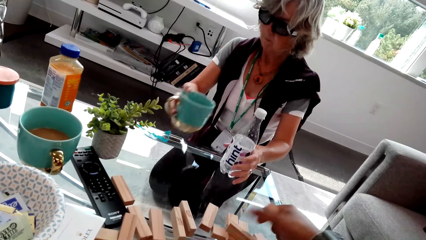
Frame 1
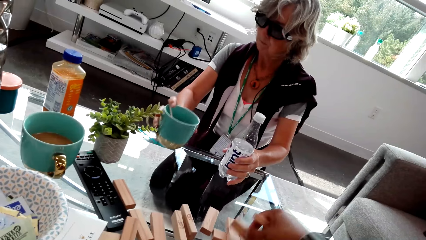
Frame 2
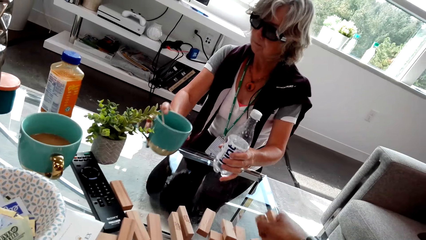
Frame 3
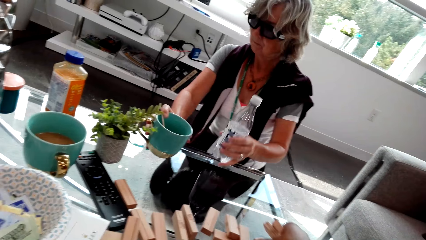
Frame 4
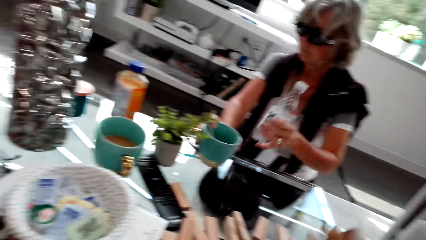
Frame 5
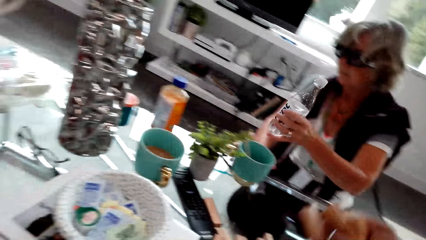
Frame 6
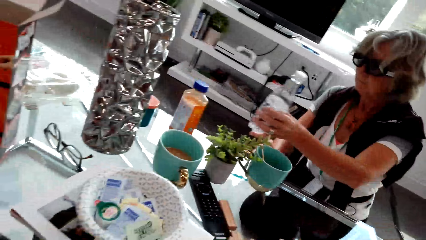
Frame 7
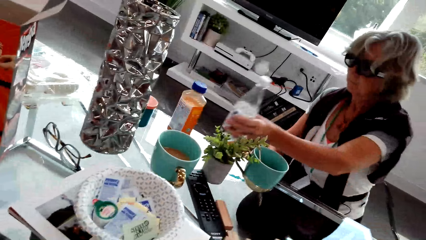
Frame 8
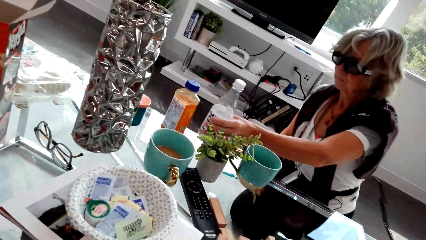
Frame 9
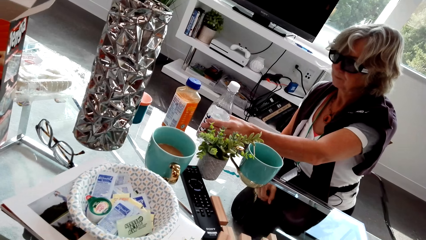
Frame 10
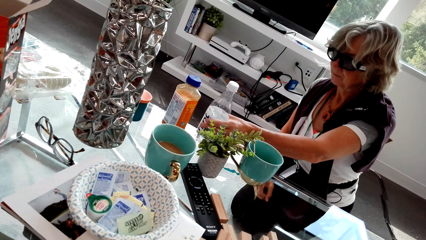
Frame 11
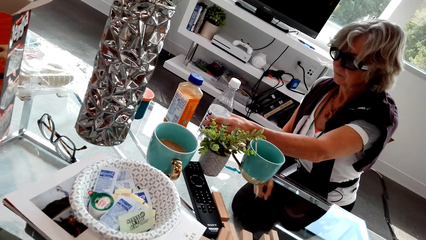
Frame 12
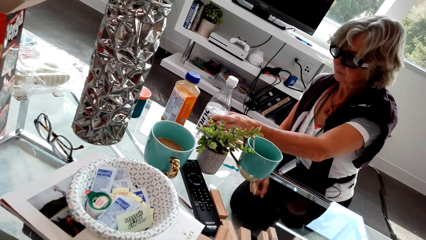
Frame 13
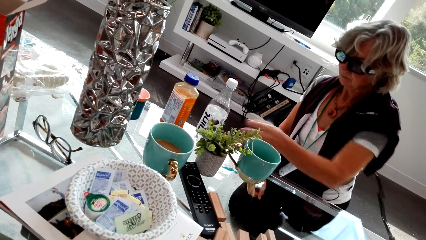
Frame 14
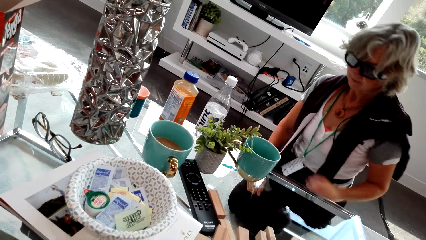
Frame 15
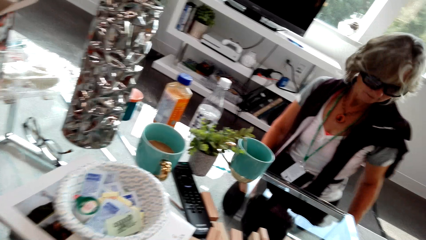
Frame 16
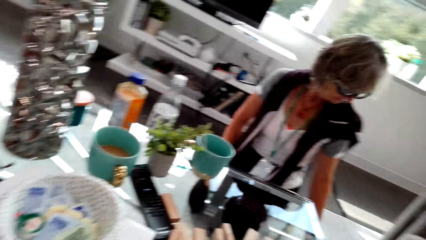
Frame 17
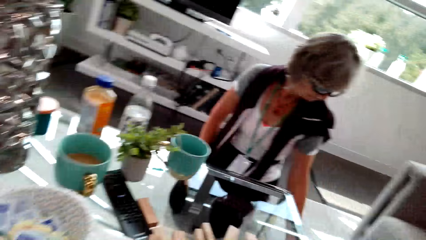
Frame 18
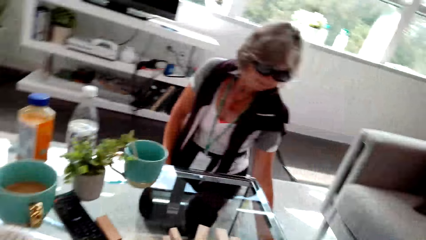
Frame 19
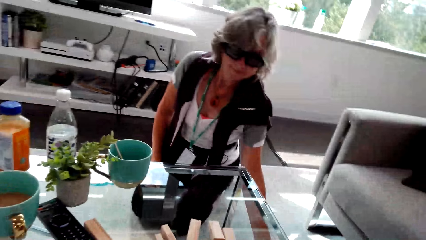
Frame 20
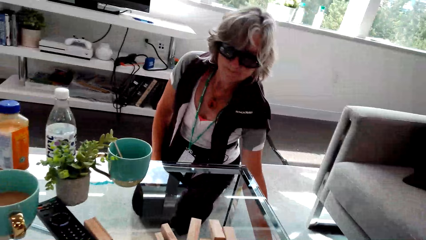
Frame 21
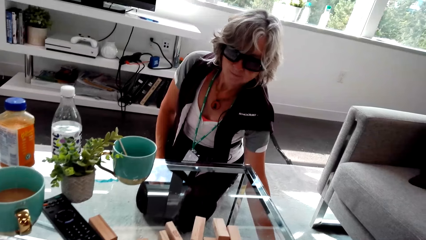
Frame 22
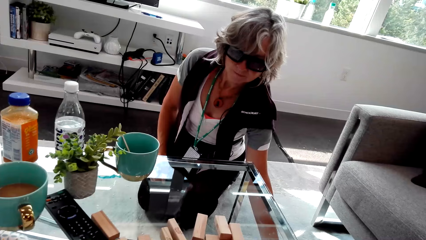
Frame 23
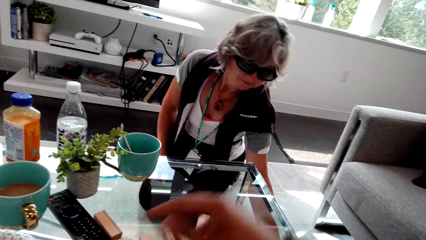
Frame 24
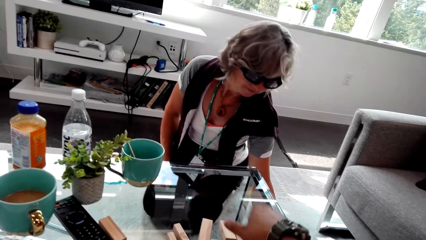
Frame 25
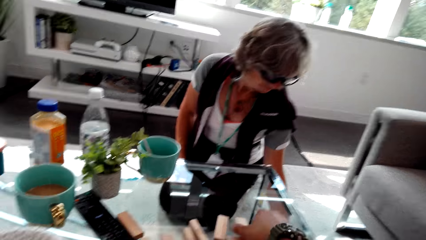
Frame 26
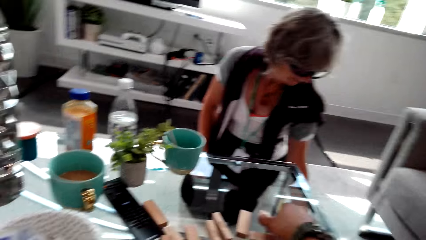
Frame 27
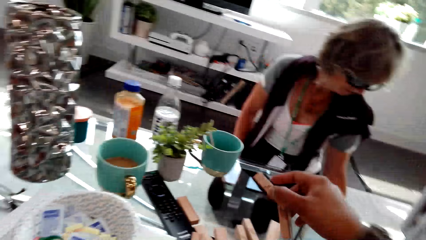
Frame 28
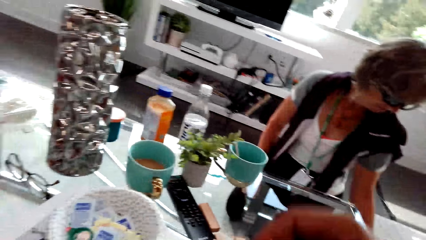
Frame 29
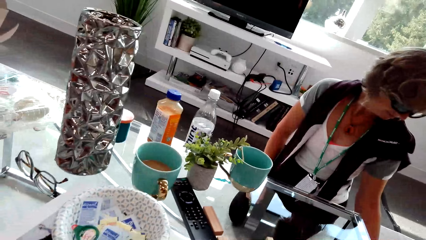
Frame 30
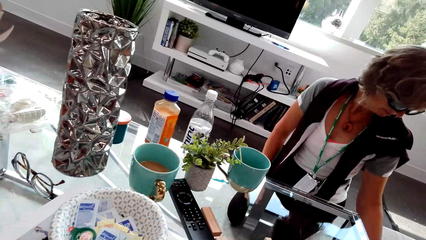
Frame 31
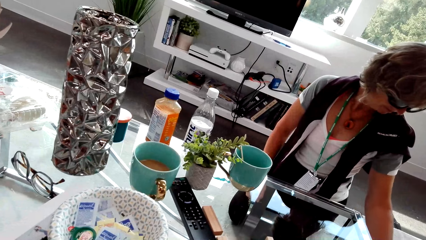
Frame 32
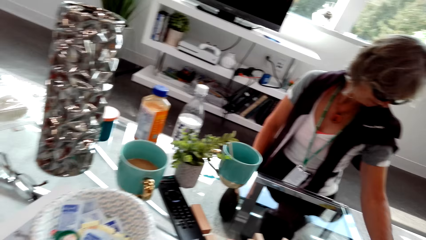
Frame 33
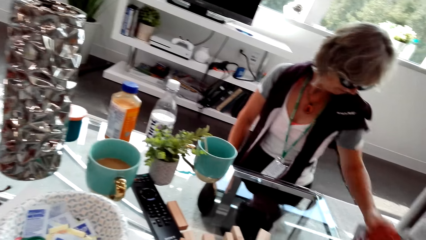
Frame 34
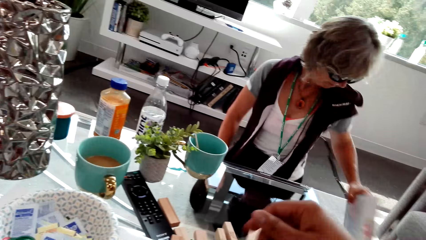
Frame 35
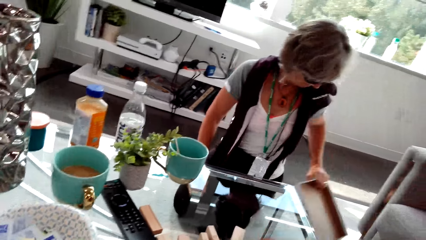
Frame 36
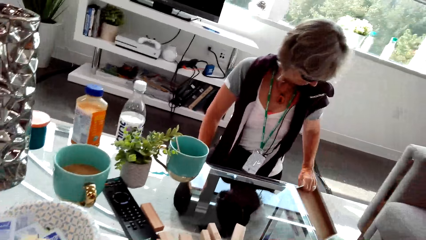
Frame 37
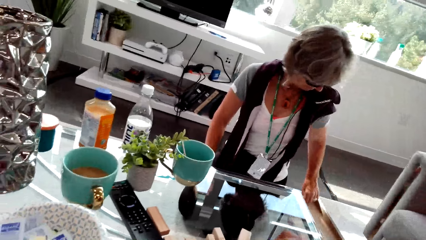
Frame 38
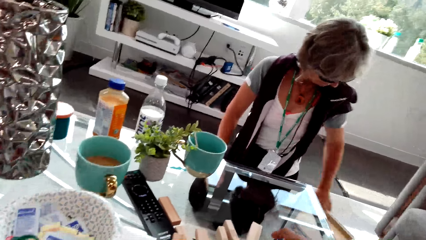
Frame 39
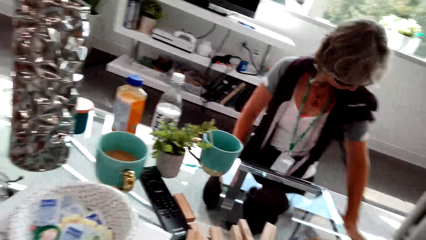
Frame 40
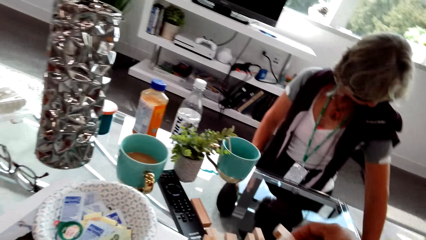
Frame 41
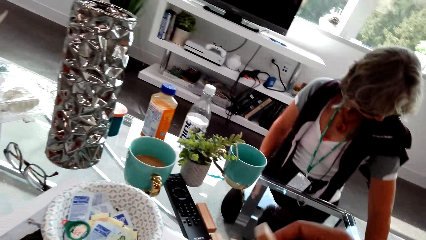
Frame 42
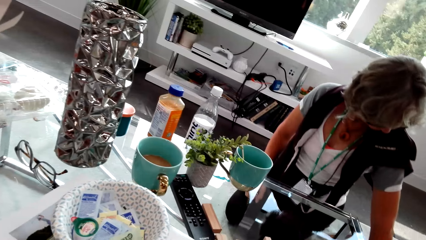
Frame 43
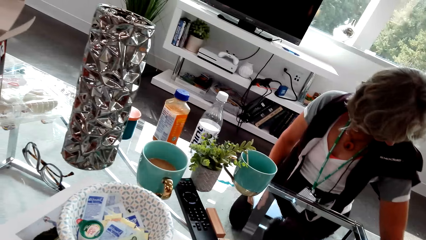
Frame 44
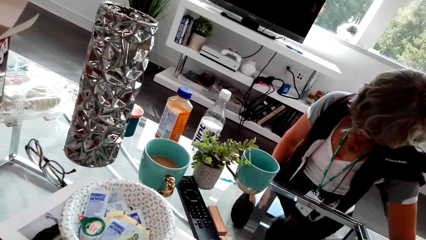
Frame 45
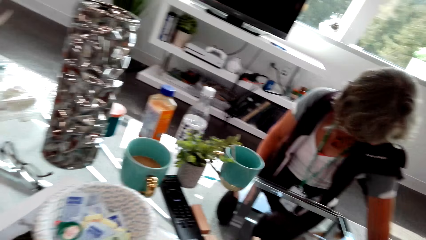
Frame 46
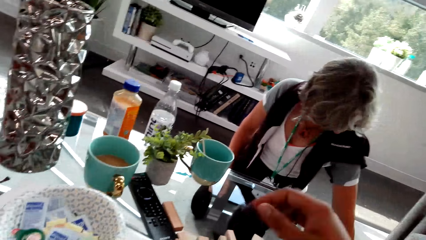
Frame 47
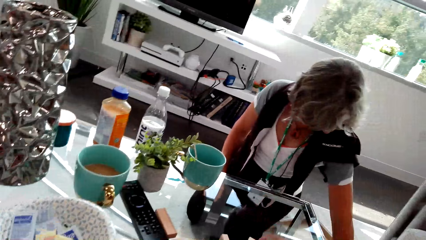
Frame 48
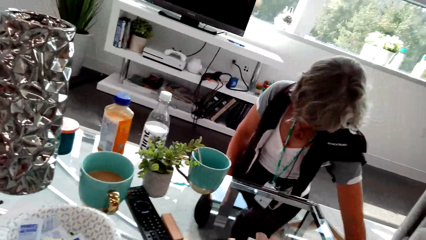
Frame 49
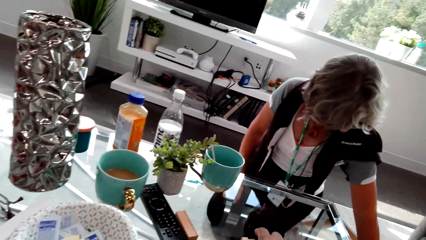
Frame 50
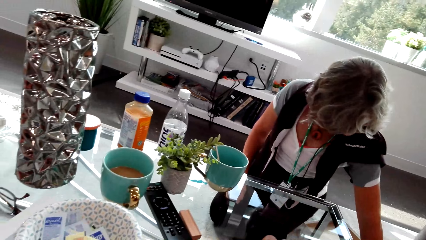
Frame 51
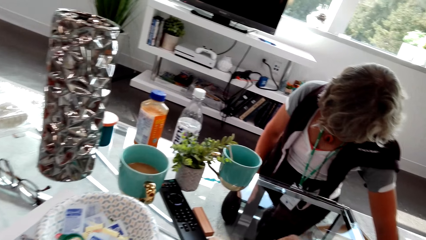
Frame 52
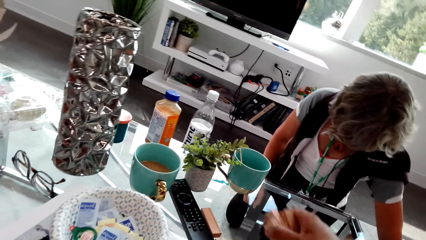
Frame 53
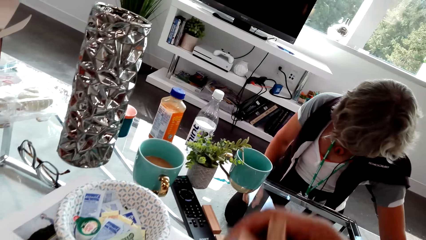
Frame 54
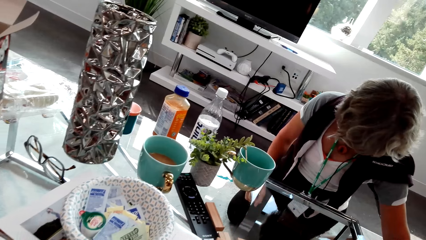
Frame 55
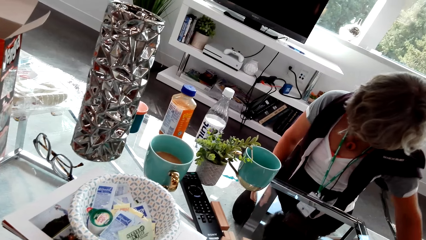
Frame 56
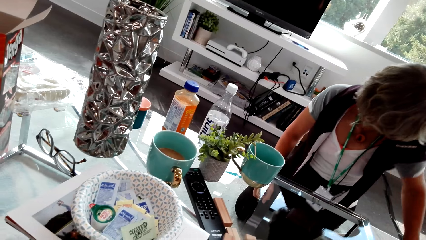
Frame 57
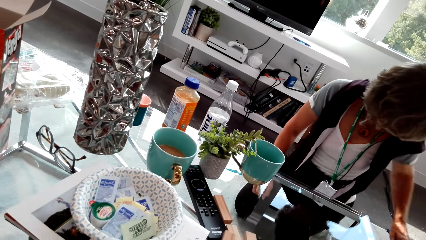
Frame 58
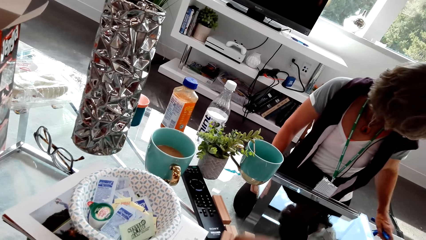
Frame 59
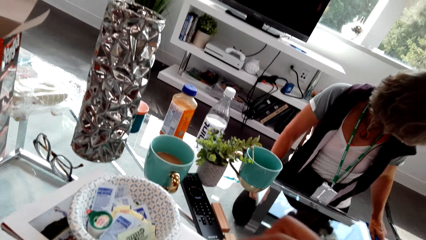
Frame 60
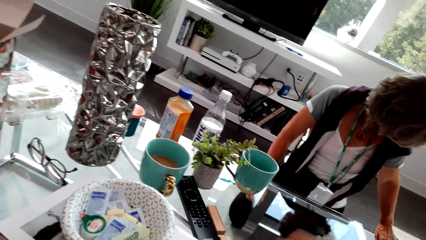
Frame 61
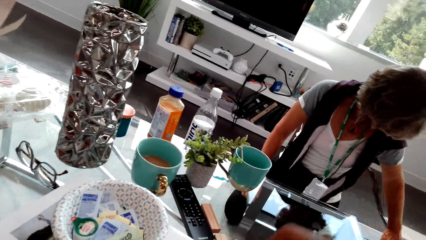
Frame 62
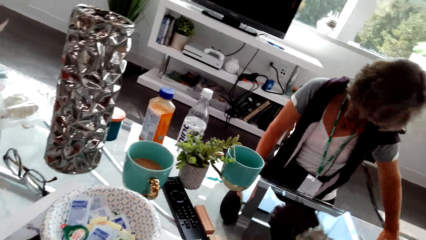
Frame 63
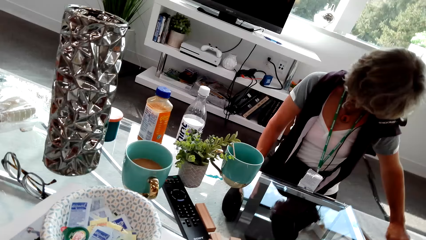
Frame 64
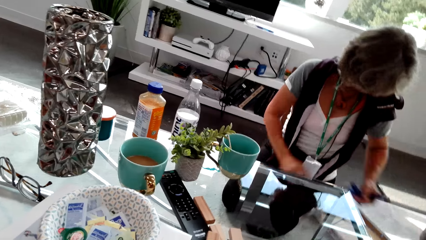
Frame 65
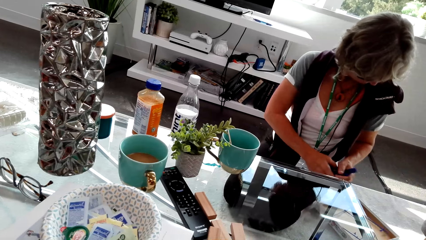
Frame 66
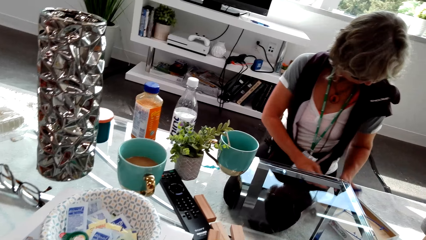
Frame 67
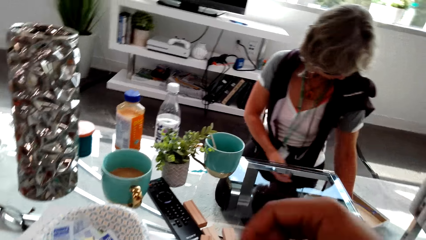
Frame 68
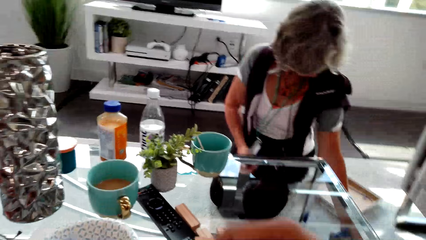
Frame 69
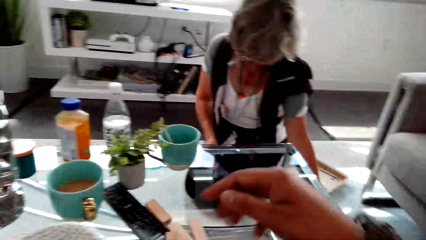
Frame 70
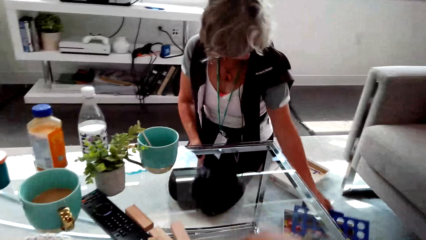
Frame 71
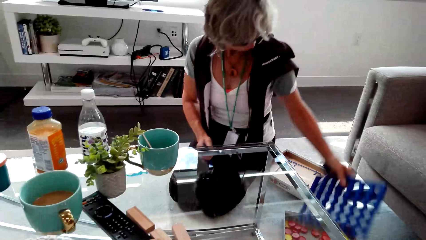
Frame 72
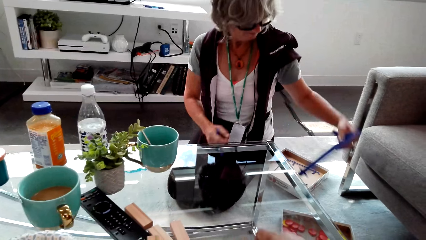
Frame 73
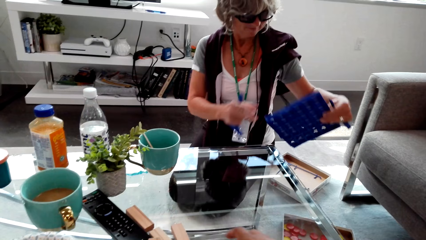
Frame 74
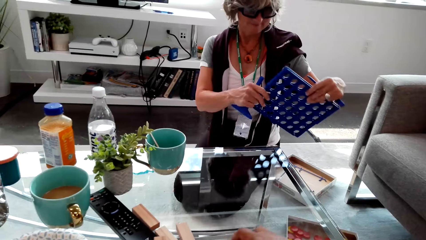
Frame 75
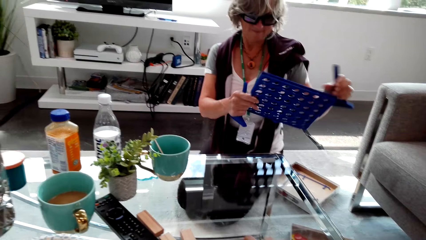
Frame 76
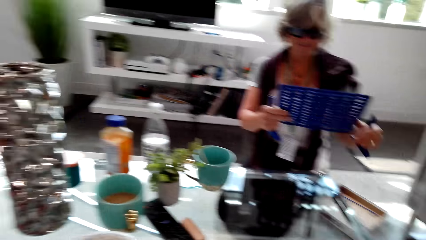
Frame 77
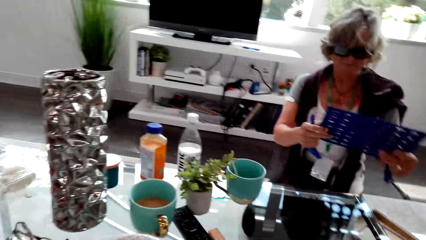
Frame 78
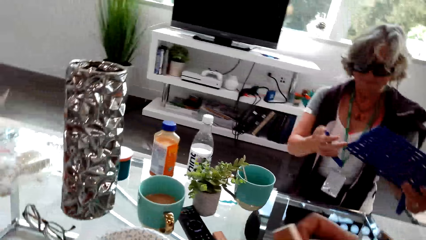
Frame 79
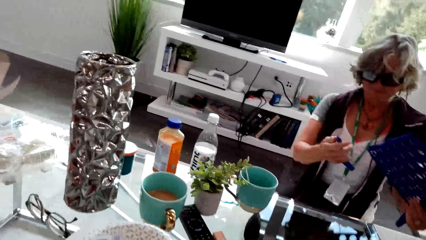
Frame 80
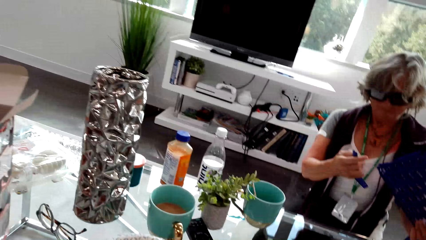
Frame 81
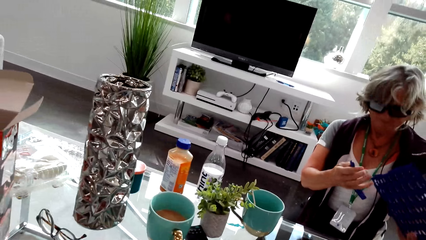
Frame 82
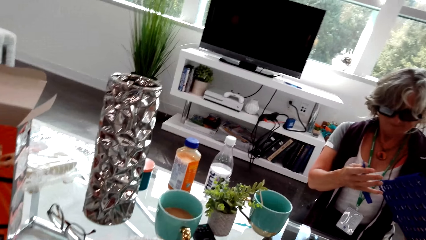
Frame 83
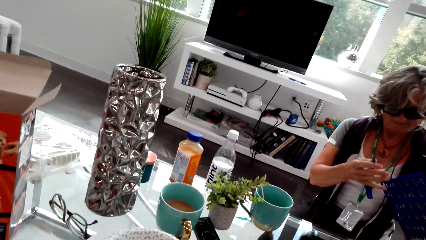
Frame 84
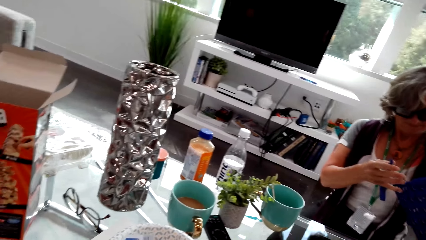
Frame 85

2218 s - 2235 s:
A woman puts the mug on the table. She picks up a water bottle and puts the water bottle on the table. The camera wearer looks around. They pick up the Jenga woods. They arrange the Jenga blocks. The woman picks up a box. She opens the Connect Four box. The camera wearer arranges the Jenga blocks. They pick up the Jenga woods. The woman picks up the Connect Four board. She holds the Connect 4.
